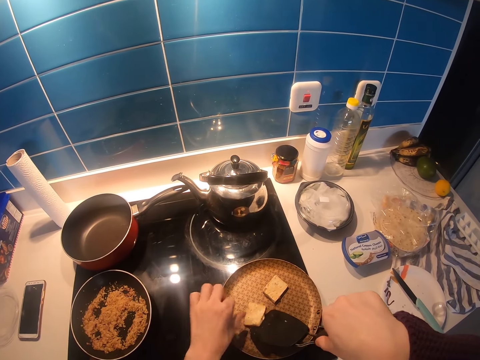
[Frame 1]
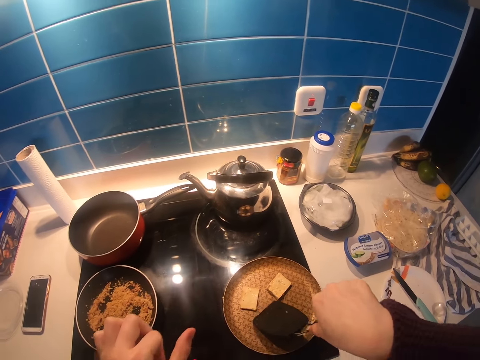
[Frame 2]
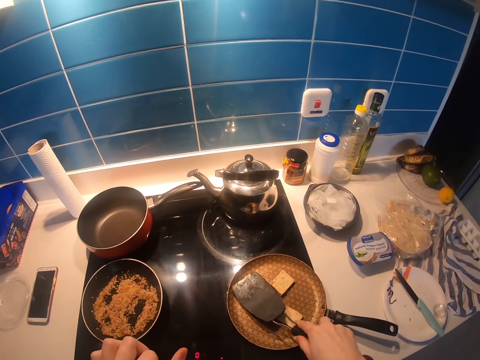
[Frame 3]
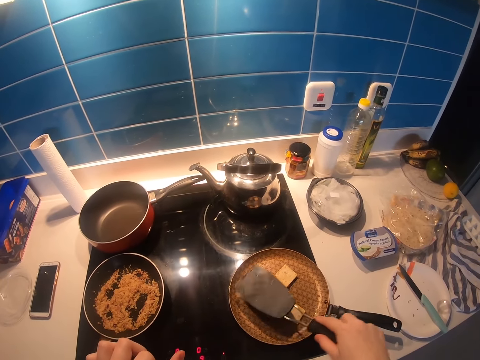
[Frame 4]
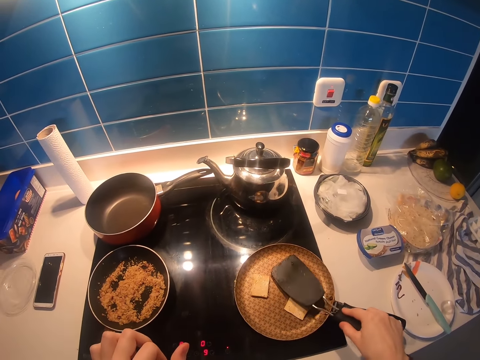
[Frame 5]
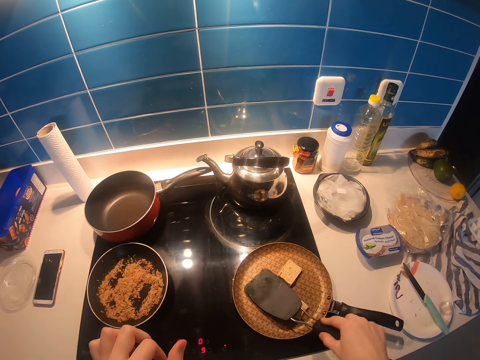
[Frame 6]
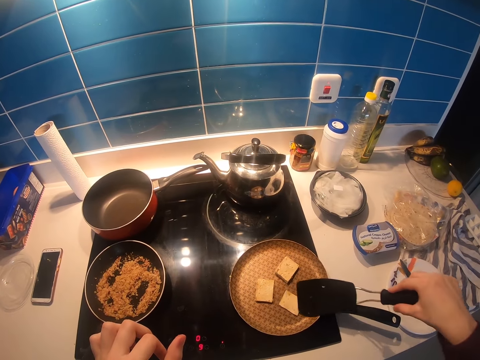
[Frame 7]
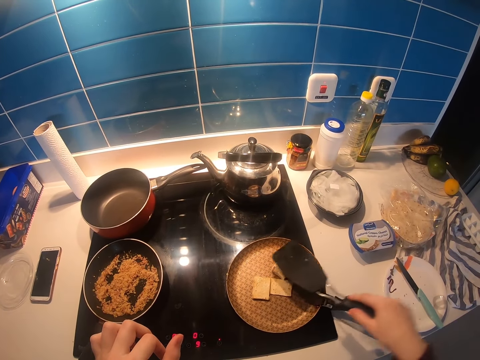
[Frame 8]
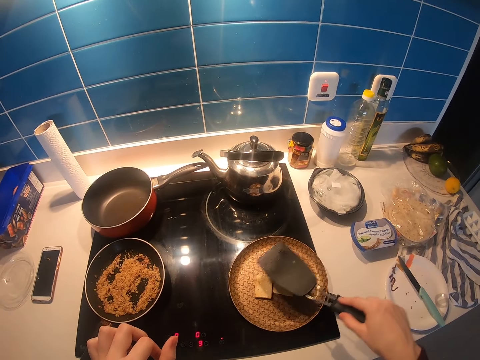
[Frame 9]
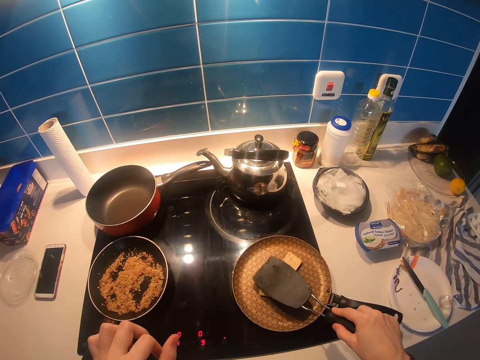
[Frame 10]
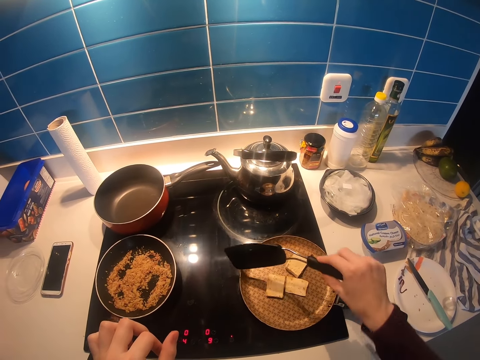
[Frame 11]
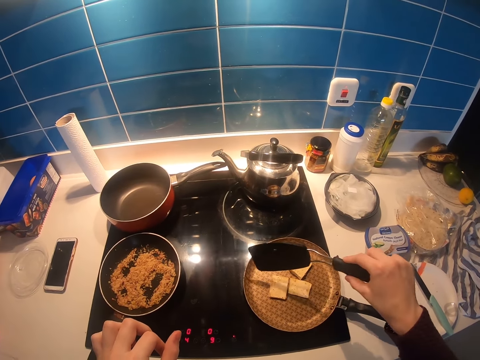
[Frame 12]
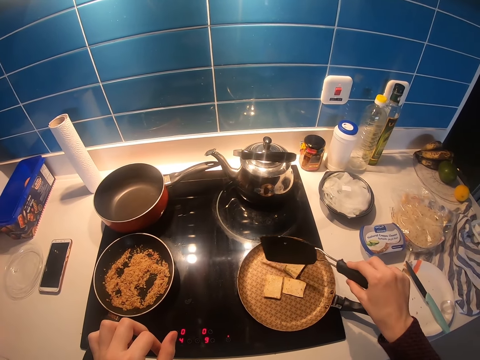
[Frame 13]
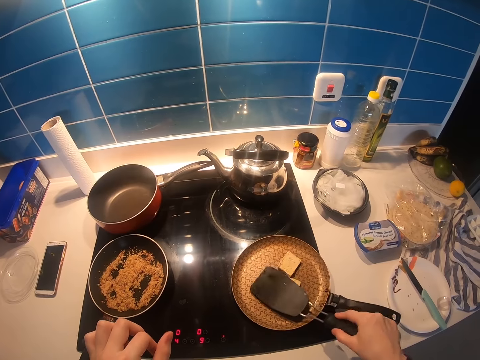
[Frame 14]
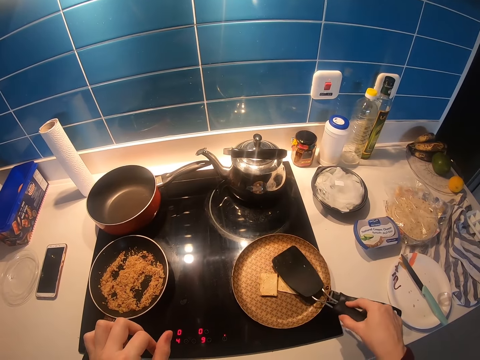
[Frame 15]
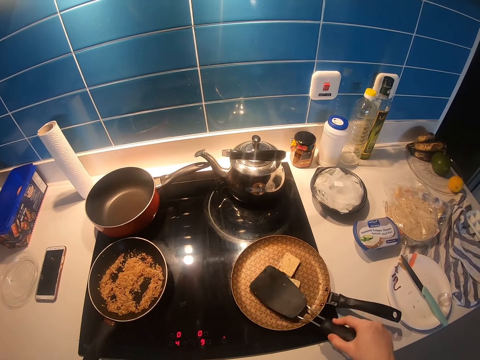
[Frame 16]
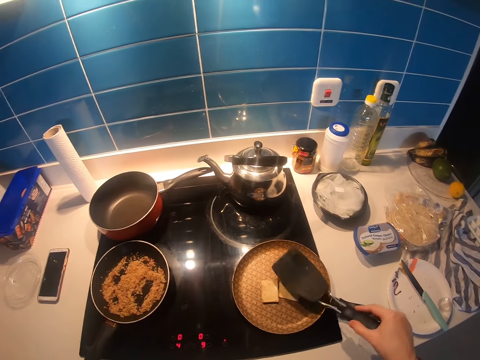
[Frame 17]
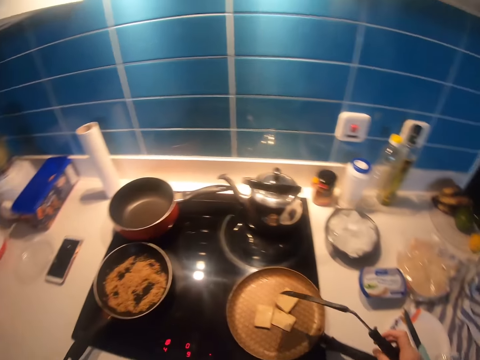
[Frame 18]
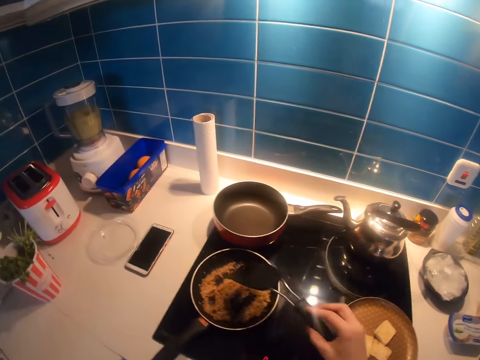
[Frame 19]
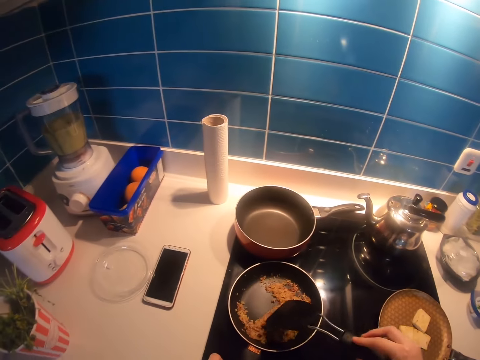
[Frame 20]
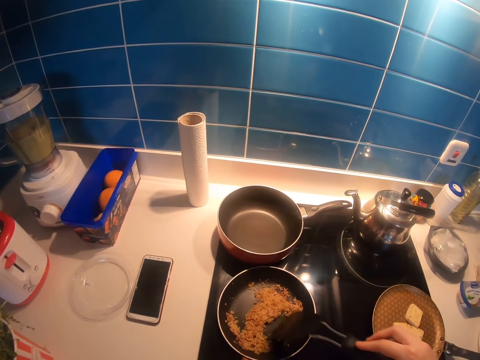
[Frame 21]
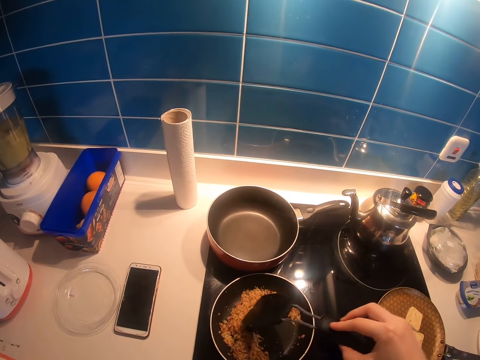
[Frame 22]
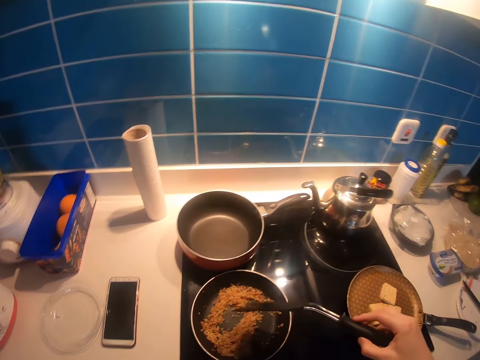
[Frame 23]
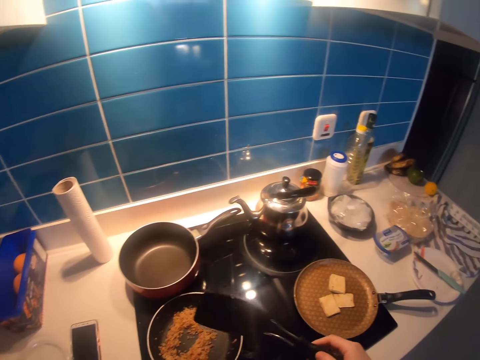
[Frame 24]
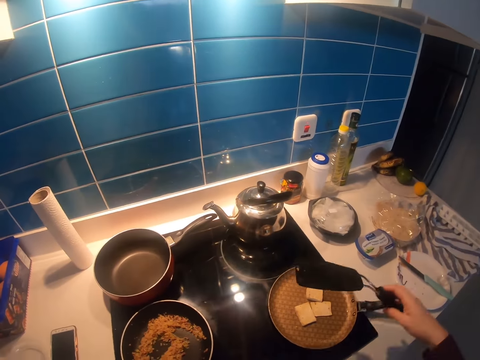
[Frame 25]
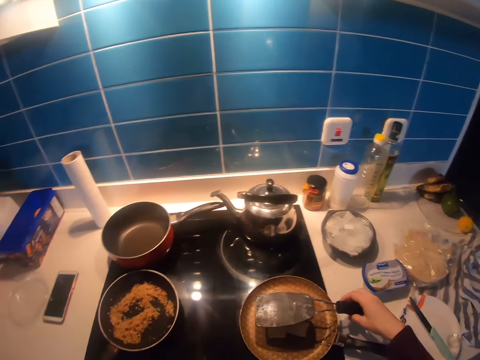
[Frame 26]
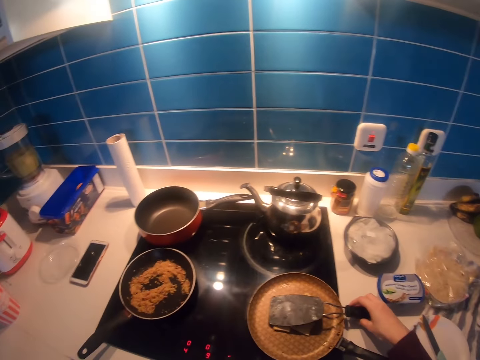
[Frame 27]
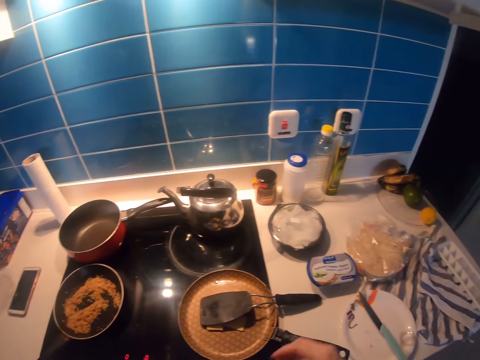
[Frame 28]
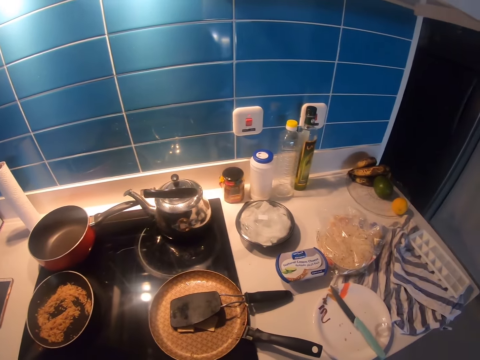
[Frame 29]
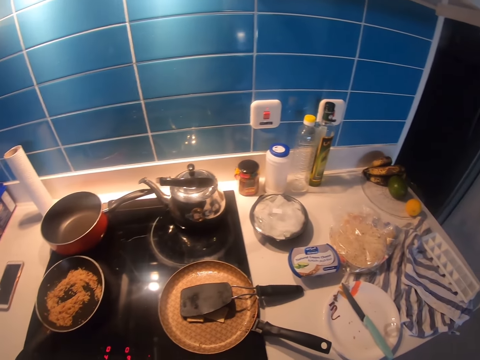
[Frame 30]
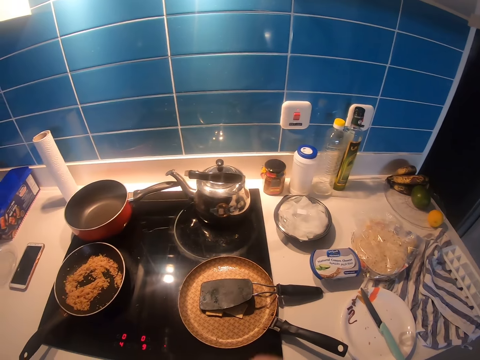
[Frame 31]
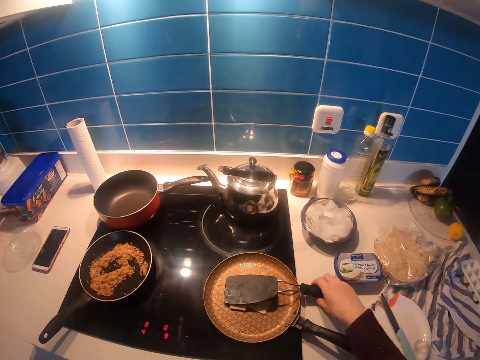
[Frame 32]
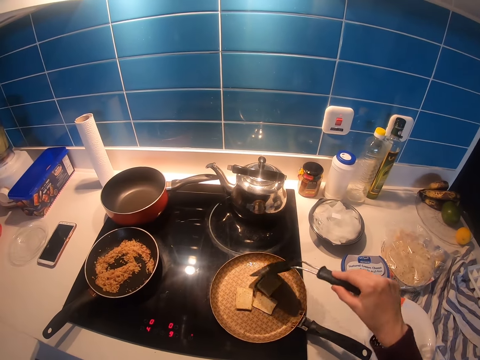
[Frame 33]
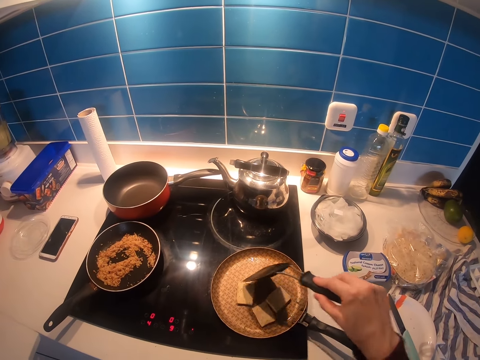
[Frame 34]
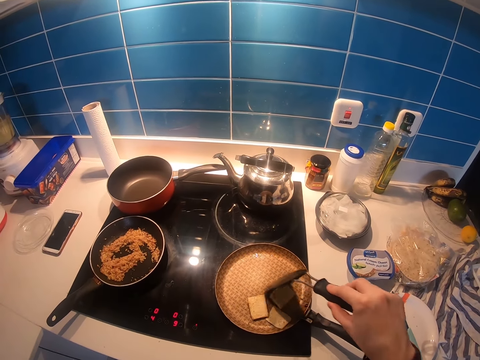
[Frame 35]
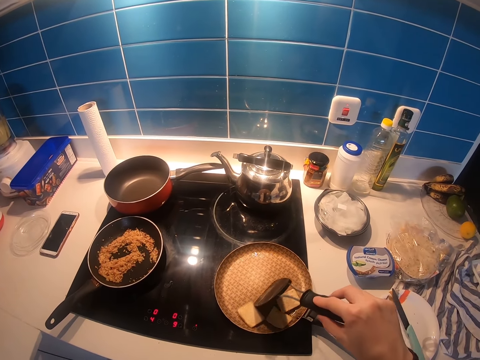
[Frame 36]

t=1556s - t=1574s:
The camera wearer presses something with the spoon. They hold the spoon. They stir the food in the frying pan with the spoon. They hold the spoon. They drop the flat spoon on the frying pan. They look at the pan. They pick up the spoon. They stir the butter in the frying pan with the spoon.

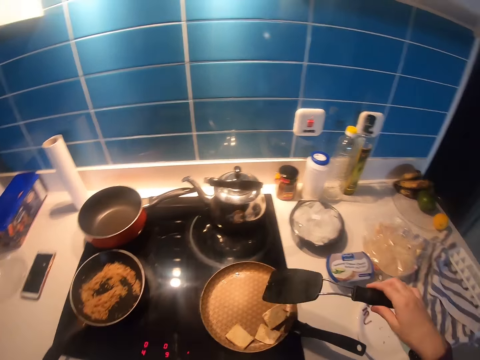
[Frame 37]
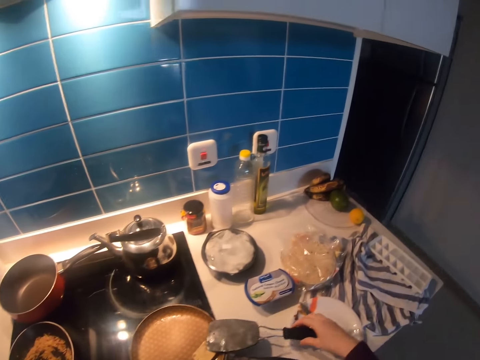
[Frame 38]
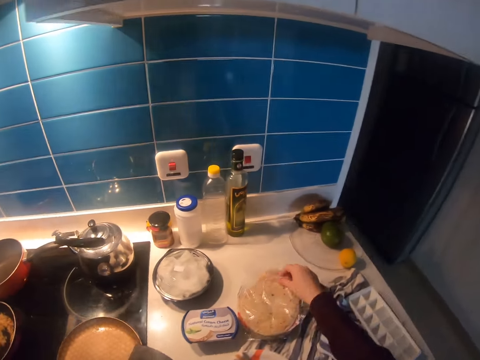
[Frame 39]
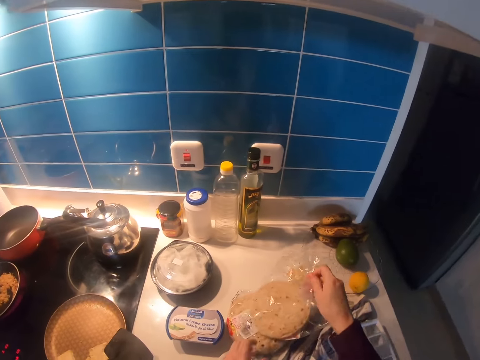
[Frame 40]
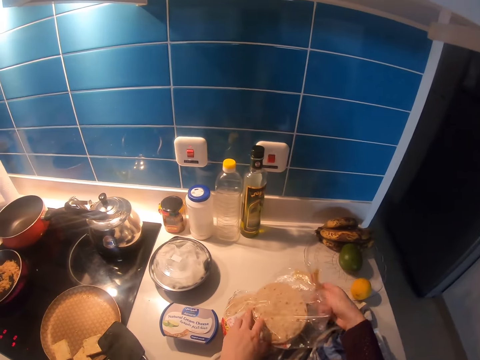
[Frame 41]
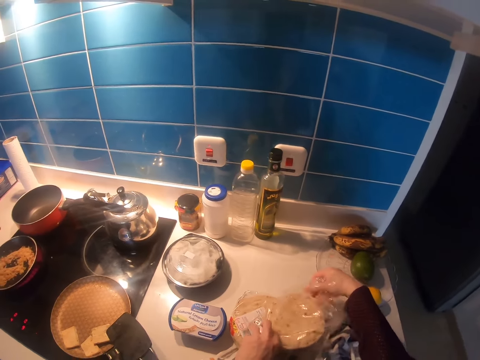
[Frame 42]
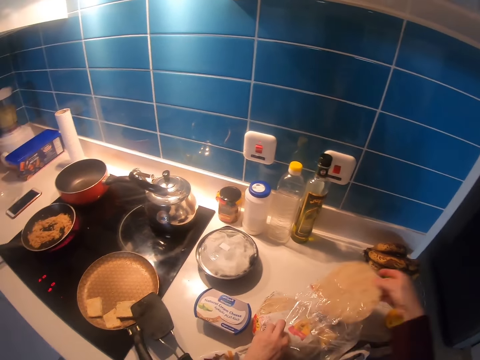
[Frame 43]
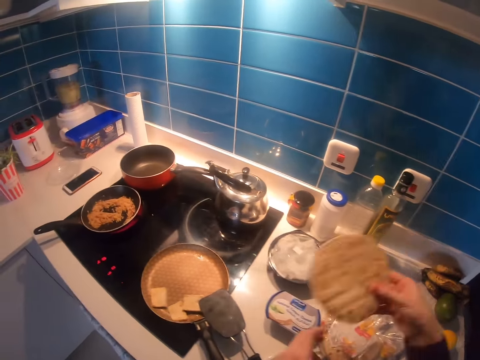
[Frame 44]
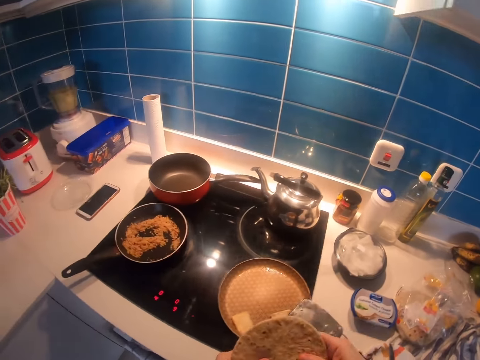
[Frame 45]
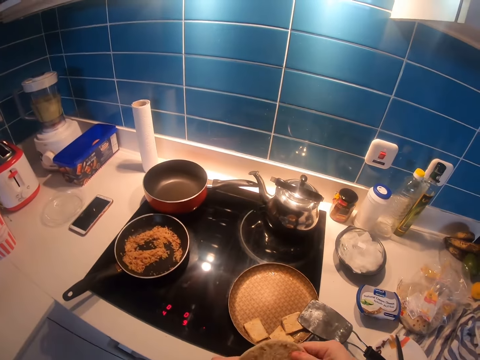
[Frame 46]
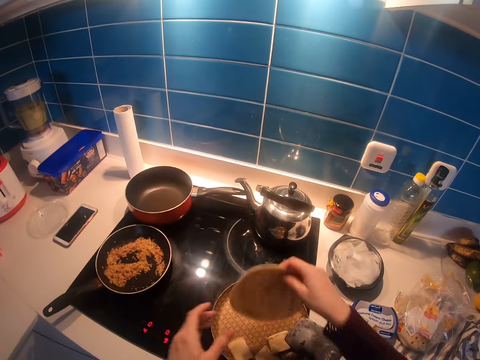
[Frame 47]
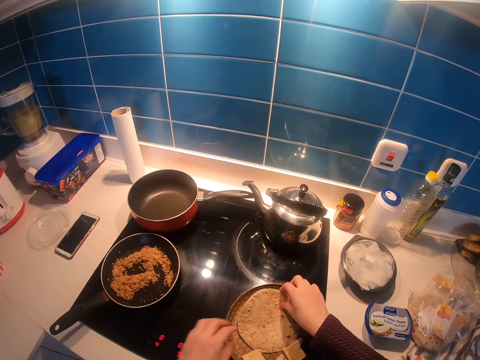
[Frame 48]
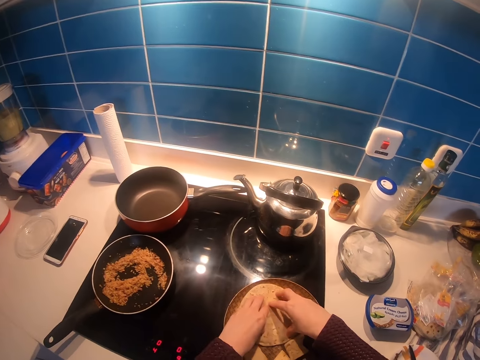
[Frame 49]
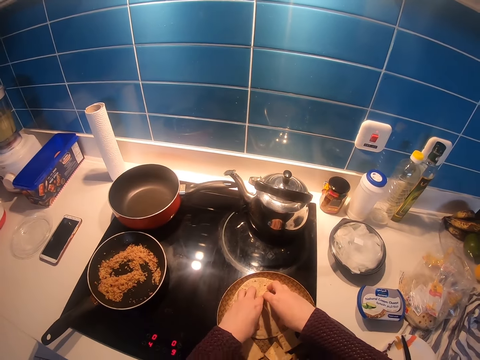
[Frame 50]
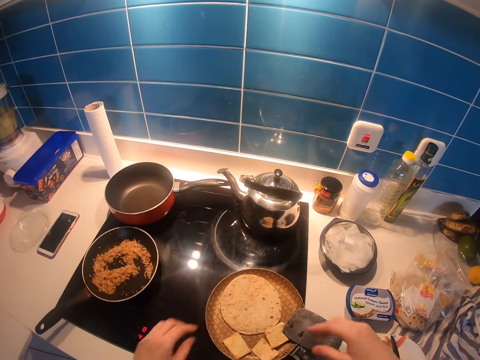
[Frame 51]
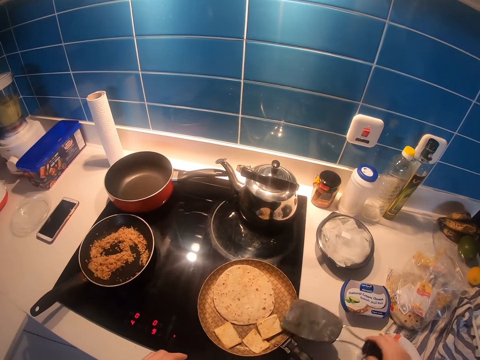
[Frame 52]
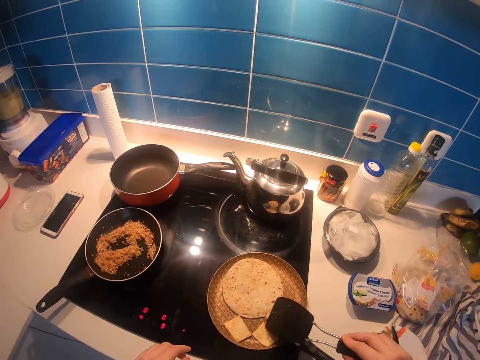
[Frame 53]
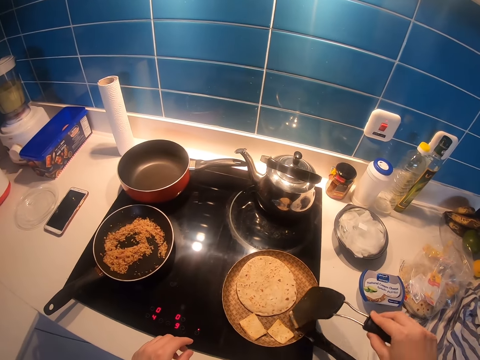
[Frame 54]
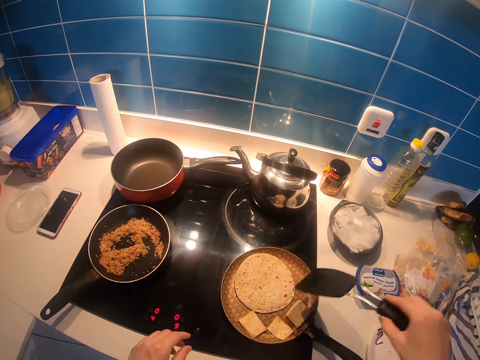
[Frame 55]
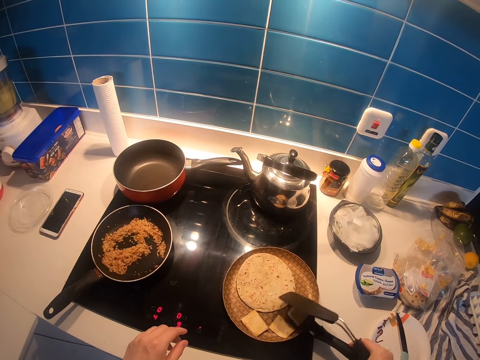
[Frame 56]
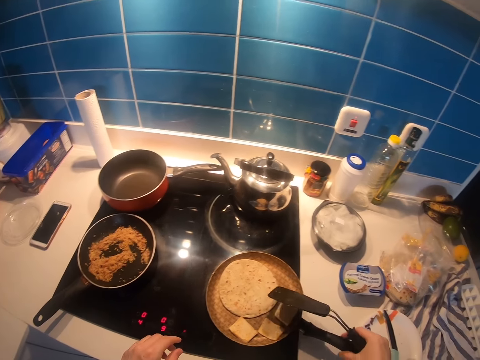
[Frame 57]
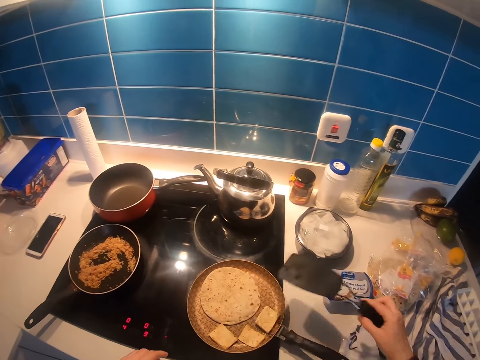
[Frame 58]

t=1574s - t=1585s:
The camera wearer puts the spoon beside the pan. They remove the tortilla from the paper. They open the paper. They hold the tortilla. They pick the cooked flat dough from the paper. They put the tortilla in the pan. They pick up the spoon. They mix something. They hold the spoon.
